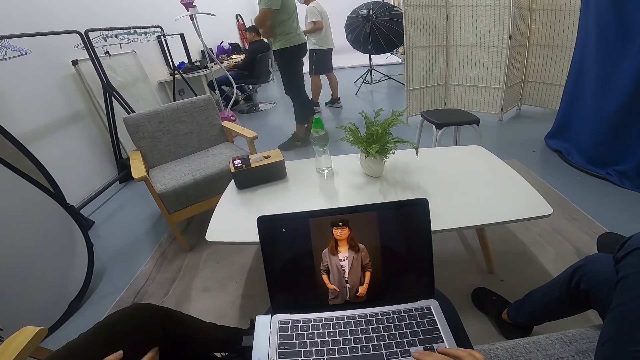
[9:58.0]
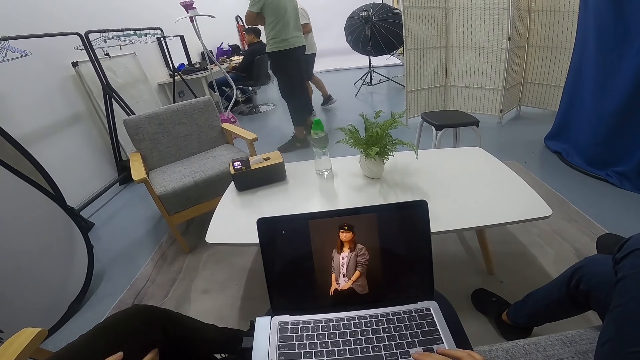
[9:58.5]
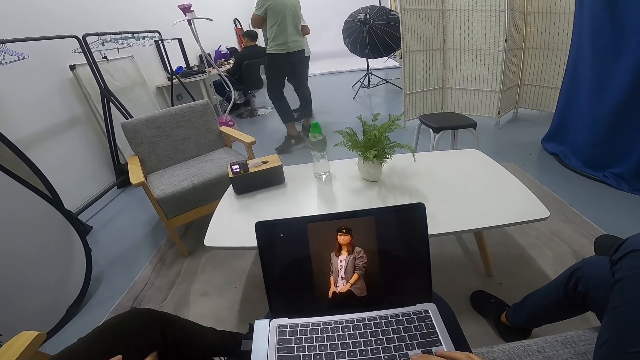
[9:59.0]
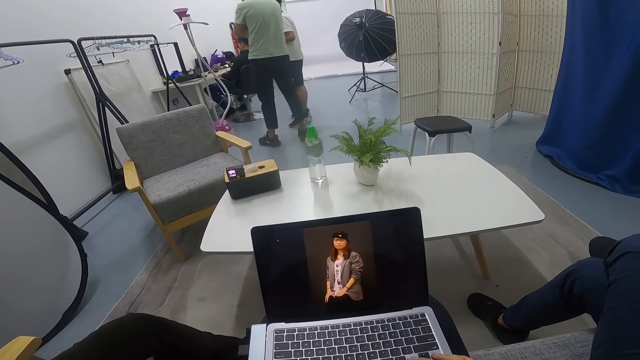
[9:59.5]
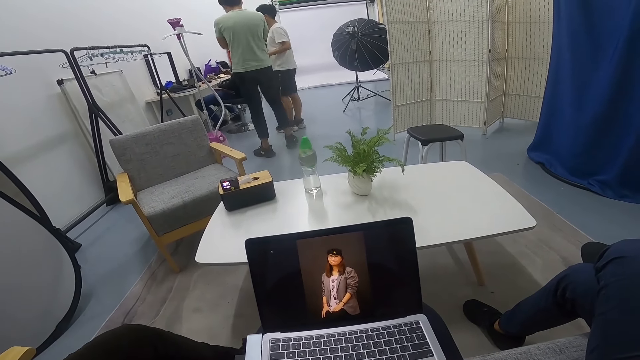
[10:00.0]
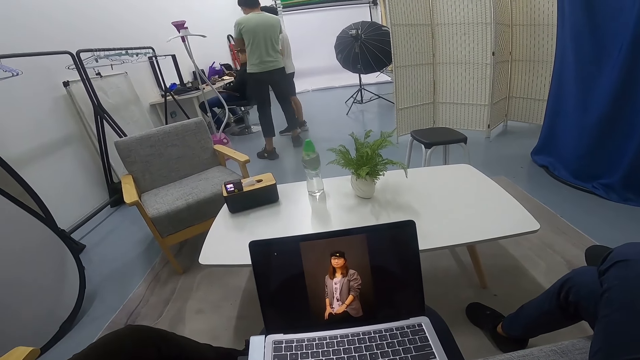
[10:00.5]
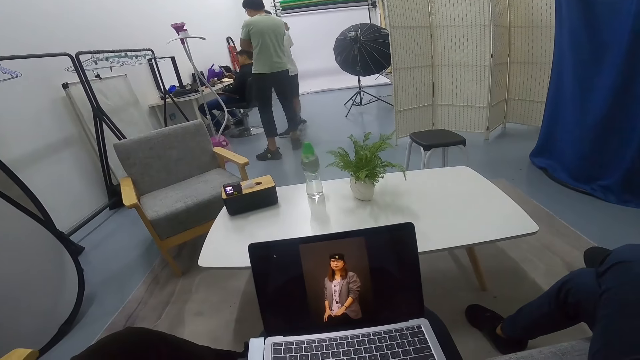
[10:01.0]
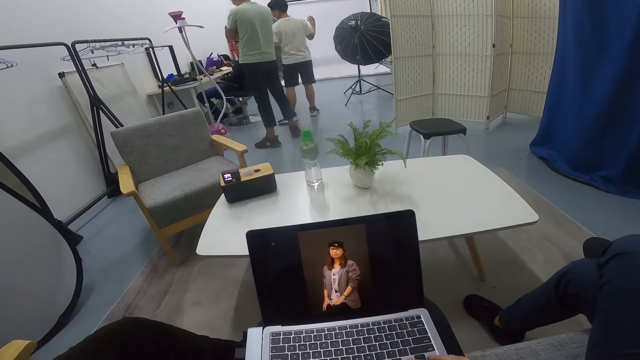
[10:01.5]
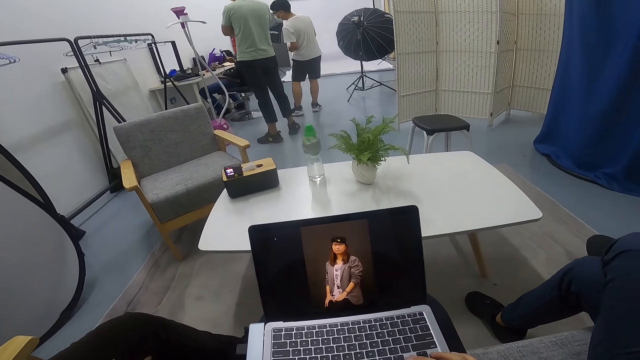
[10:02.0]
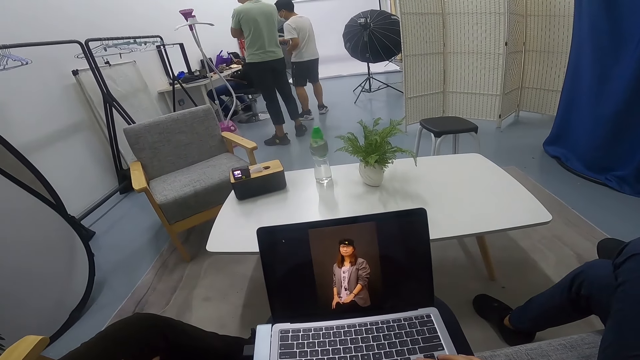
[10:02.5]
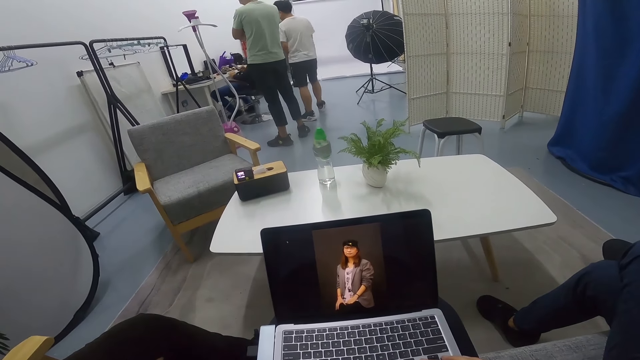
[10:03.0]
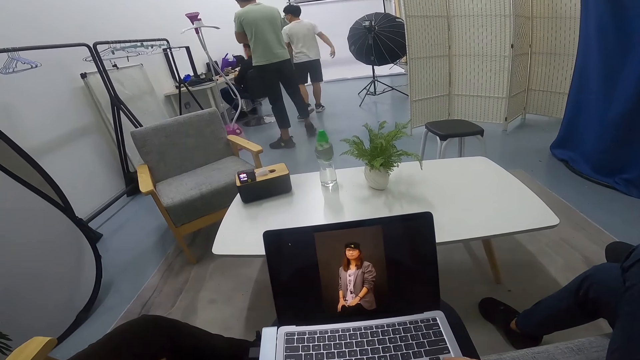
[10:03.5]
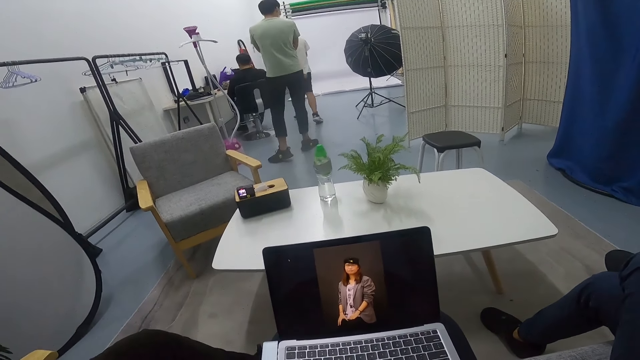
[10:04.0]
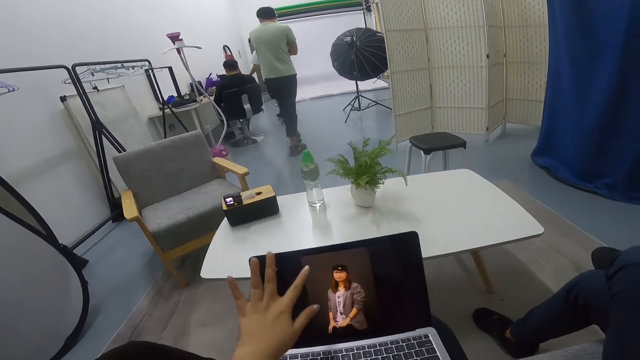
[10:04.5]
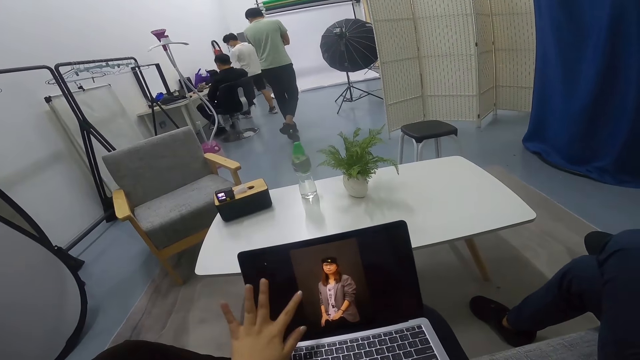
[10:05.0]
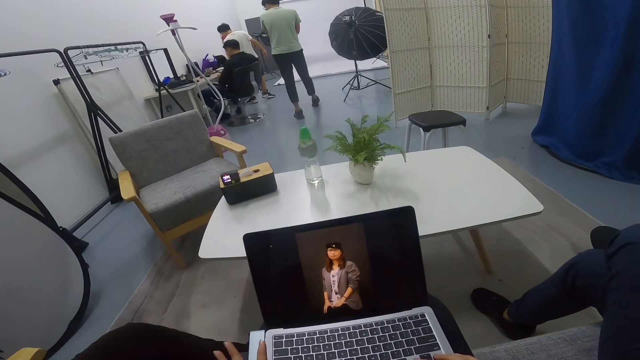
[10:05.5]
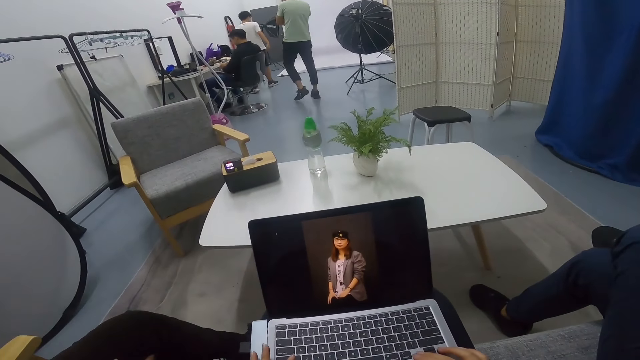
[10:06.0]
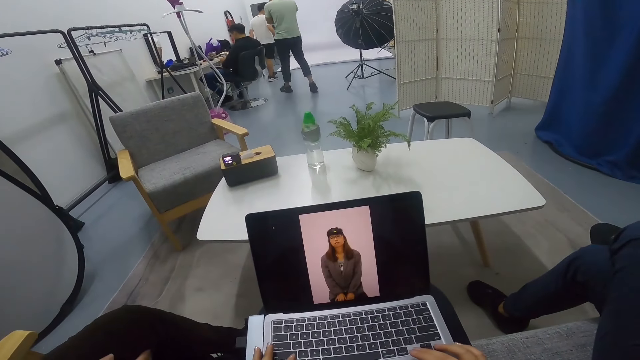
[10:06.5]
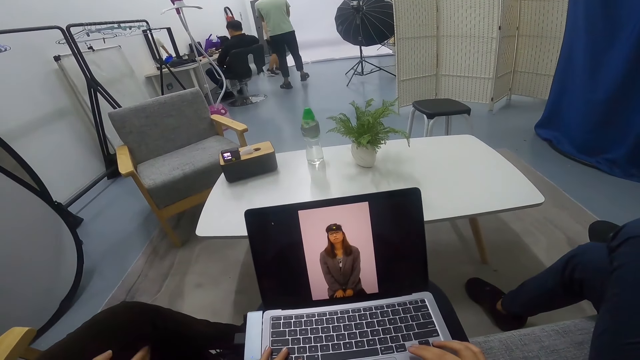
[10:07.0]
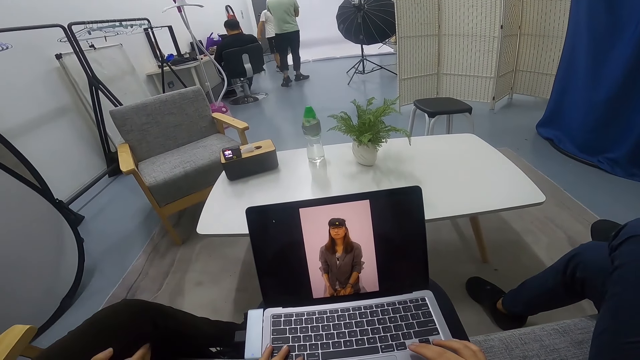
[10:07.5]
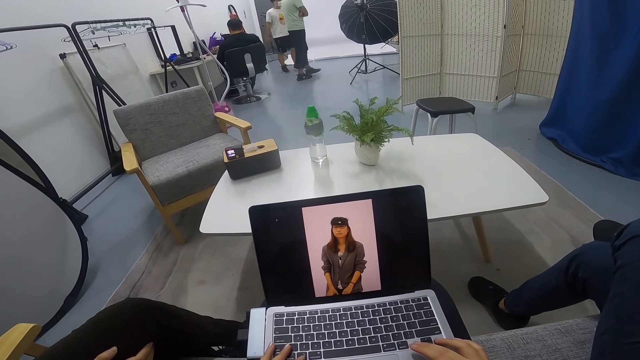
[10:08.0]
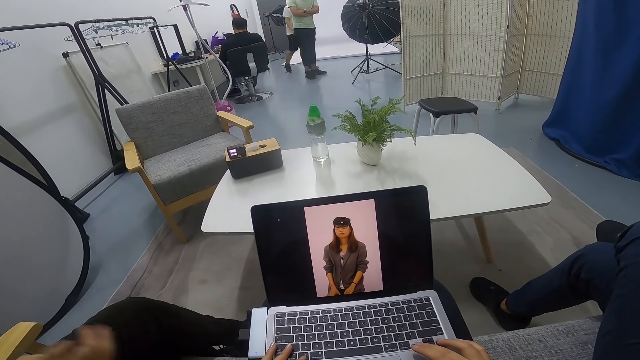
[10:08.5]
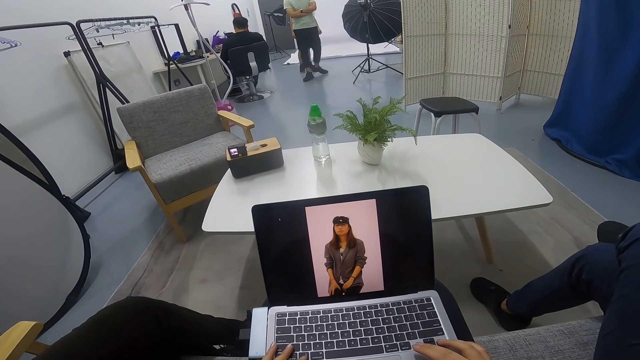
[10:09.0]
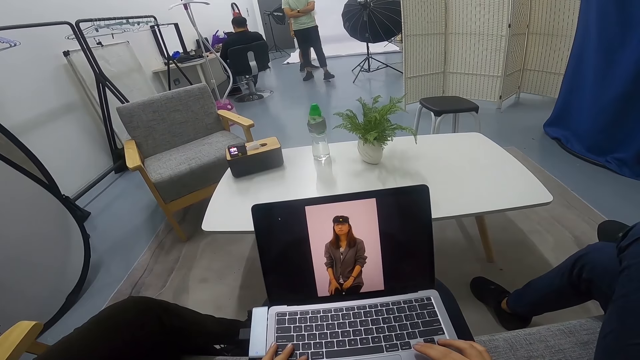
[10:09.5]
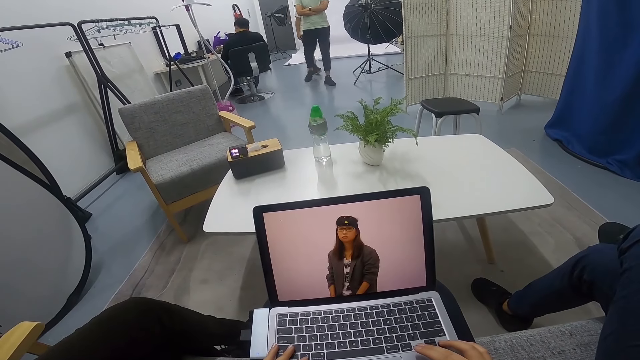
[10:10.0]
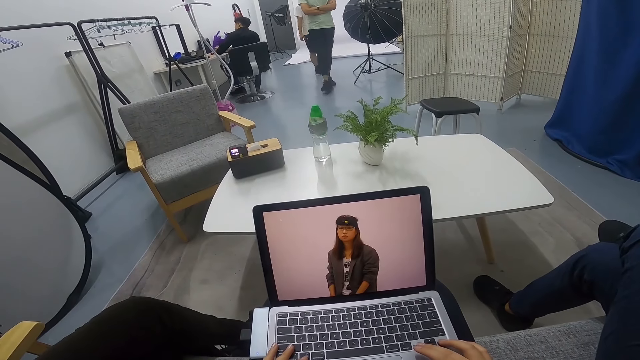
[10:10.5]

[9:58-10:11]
A man folds his hands together. Another man walks around. A man walks behind another man with a third man. The camera wearer uses a laptop. The other man walks around. The camera wearer converses with a lady and a man. They touch the laptop. The first man walks around. Another man swings on the chair. The first man and another man walk around.

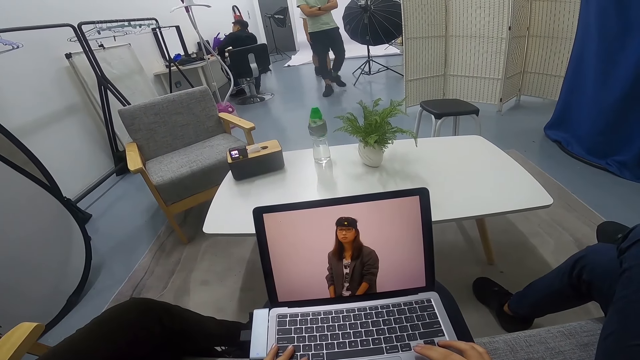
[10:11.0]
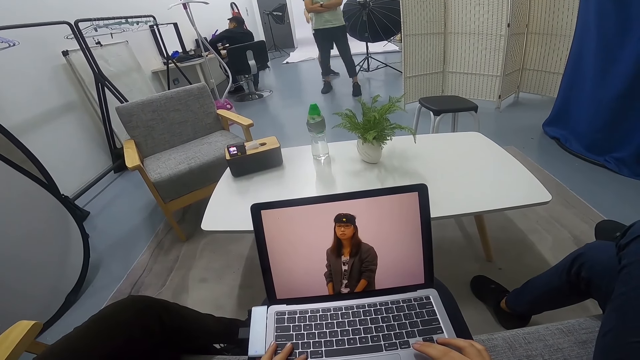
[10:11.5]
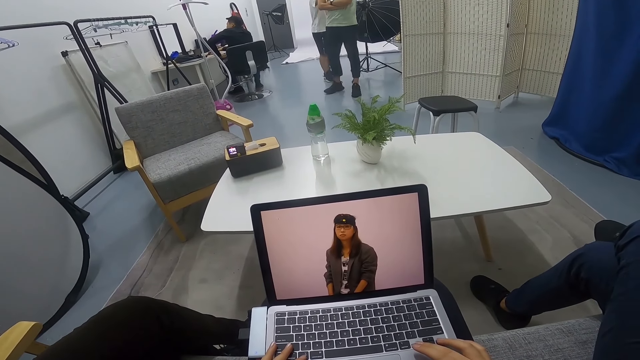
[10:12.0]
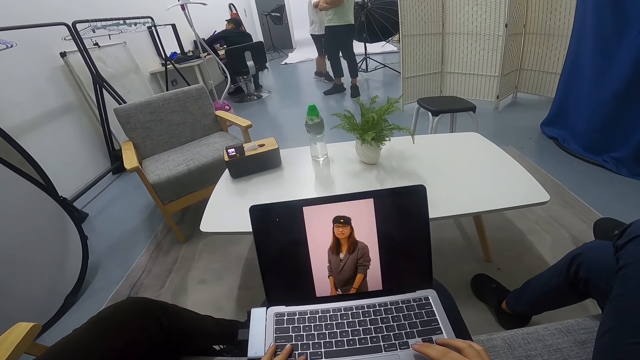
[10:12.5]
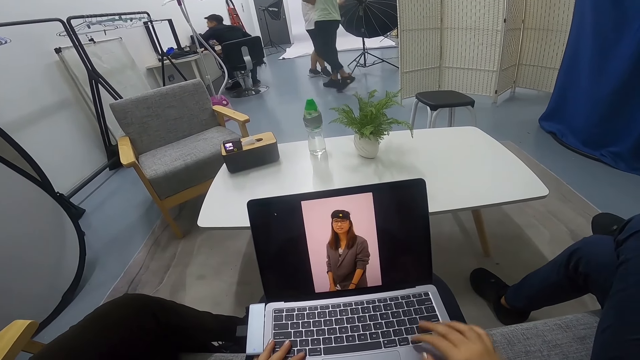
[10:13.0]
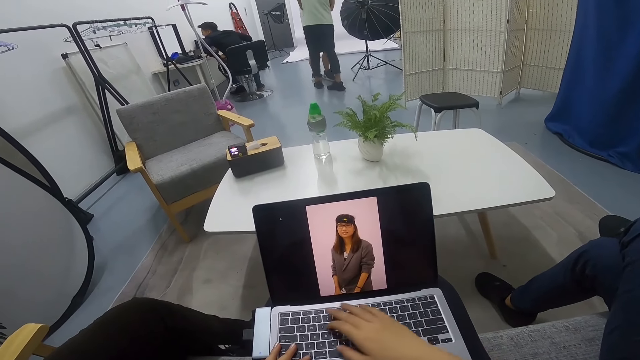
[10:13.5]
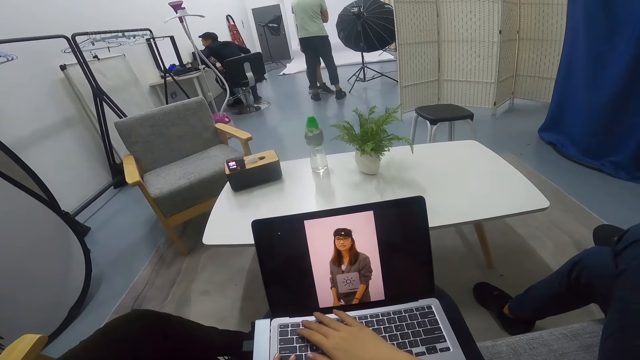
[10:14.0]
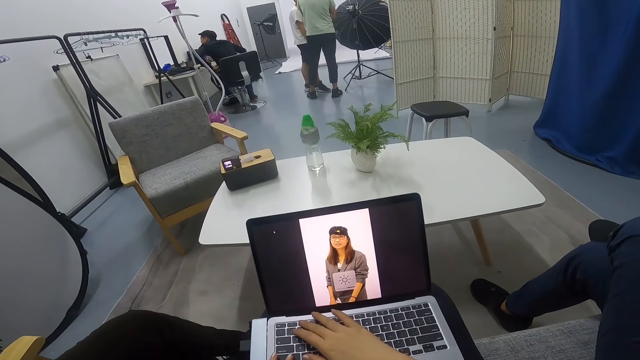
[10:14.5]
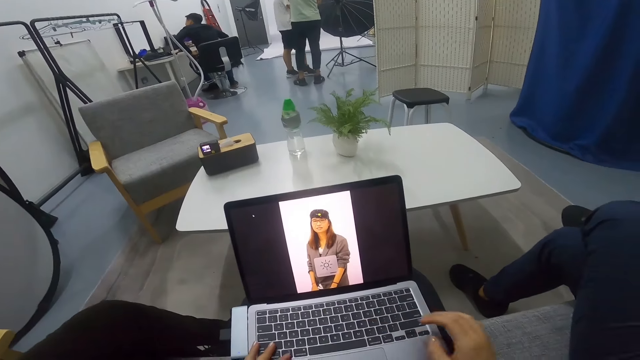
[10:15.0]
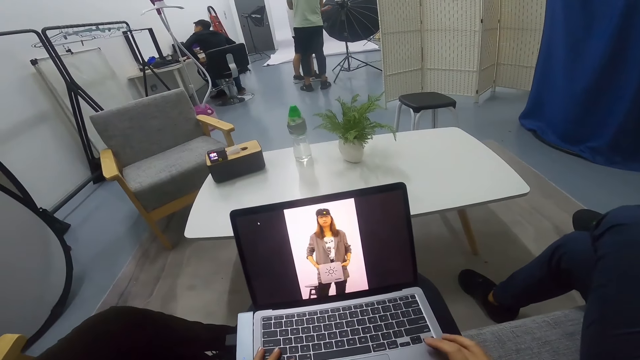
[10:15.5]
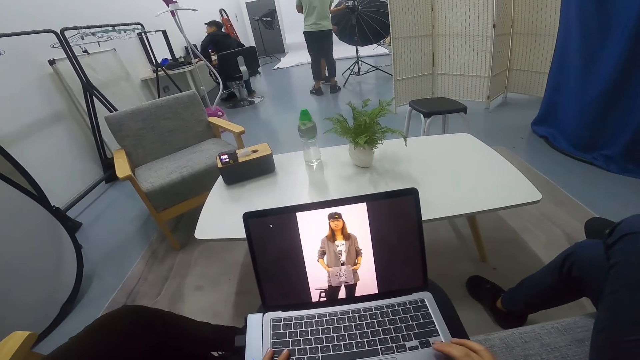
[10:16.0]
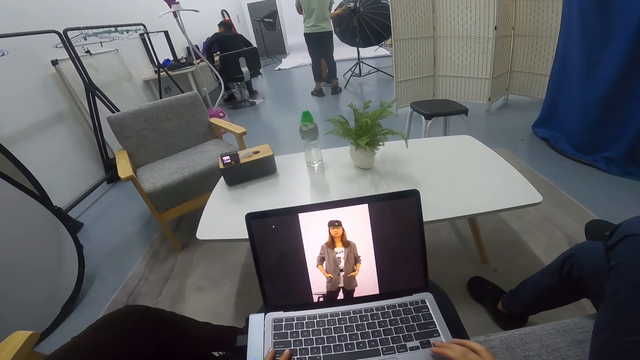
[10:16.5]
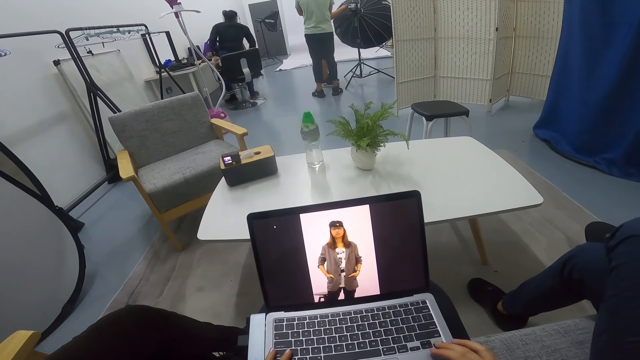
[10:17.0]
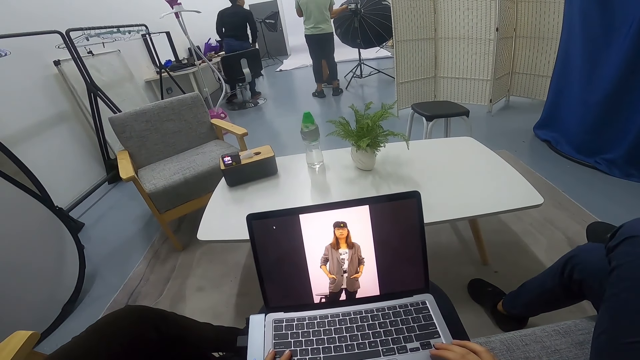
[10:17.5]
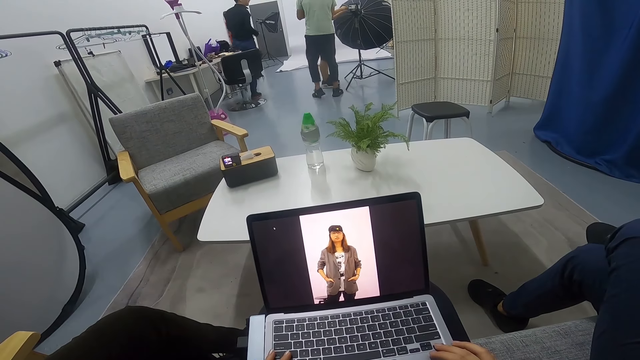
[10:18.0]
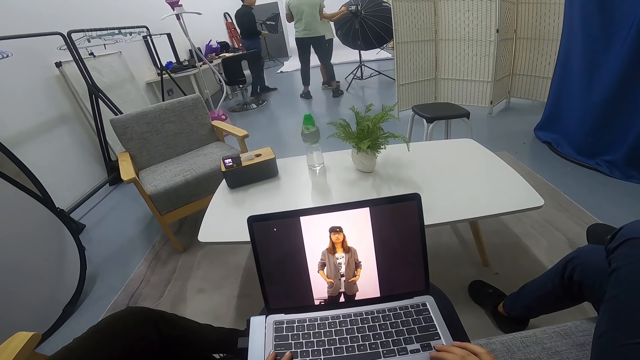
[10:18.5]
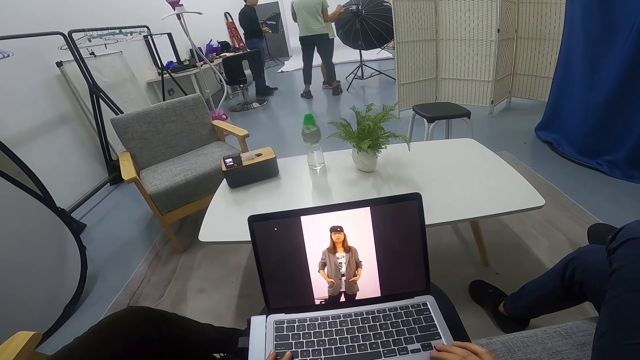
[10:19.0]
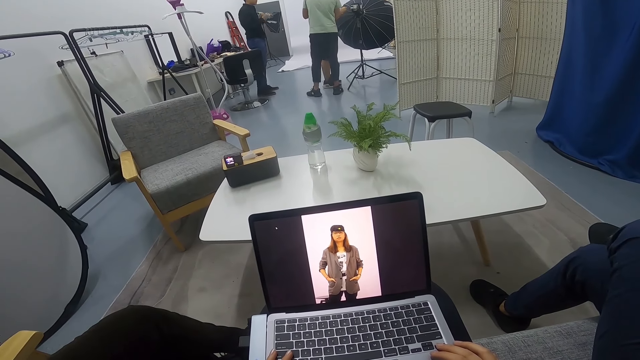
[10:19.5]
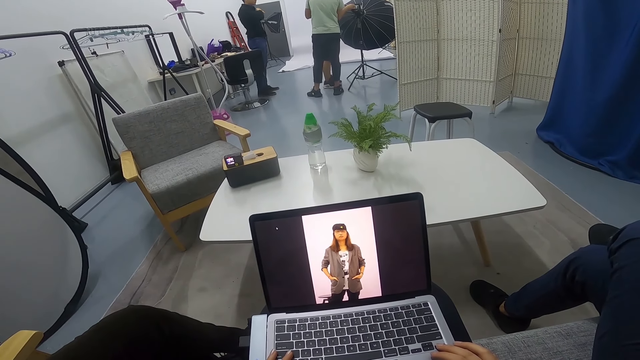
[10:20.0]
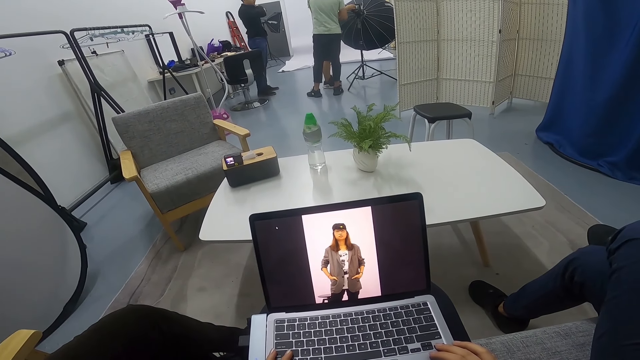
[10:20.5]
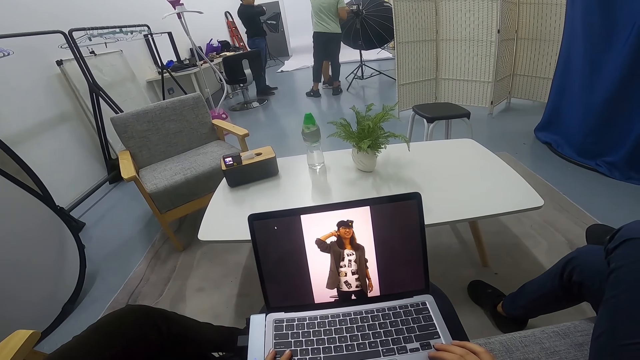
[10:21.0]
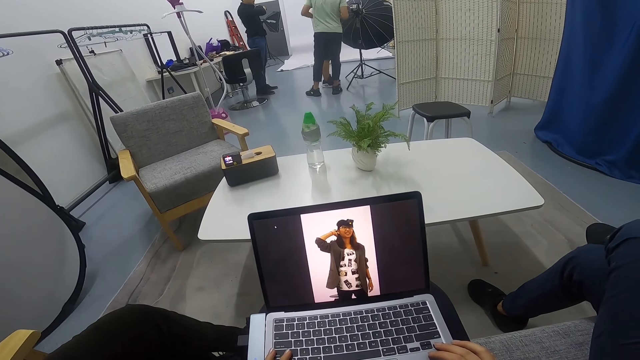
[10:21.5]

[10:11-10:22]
The camera wearer uses a laptop. A man and another man walk around. The camera wearer uses a laptop. Another man stands up from the seat, walks around, and lifts his hands. The camera wearer uses a laptop.
